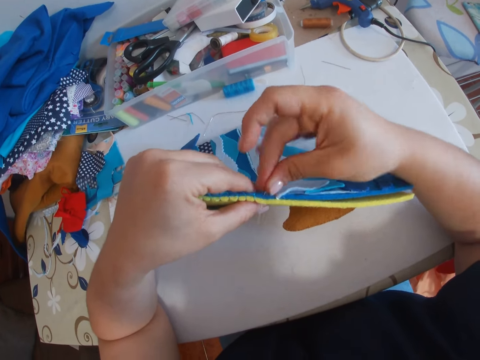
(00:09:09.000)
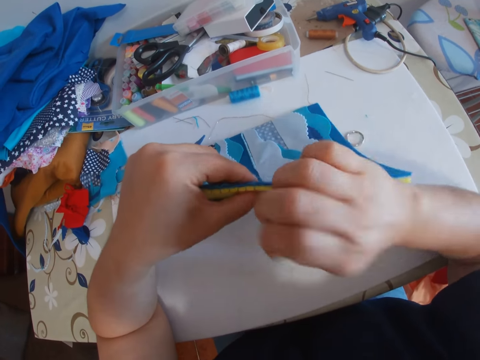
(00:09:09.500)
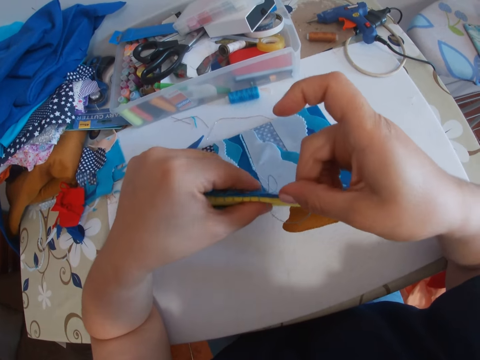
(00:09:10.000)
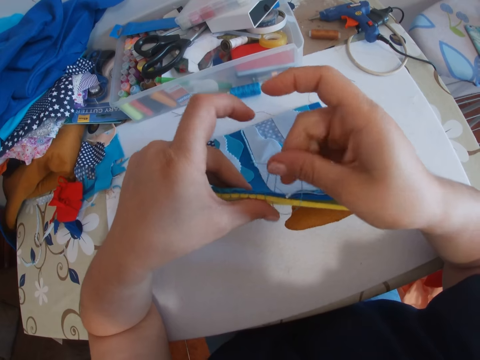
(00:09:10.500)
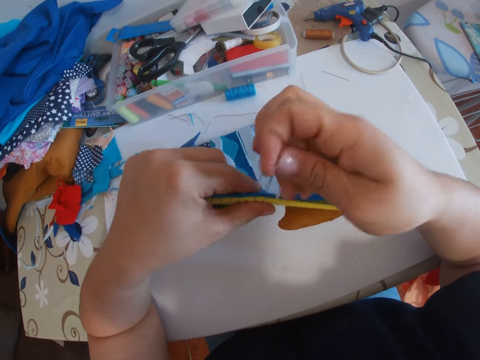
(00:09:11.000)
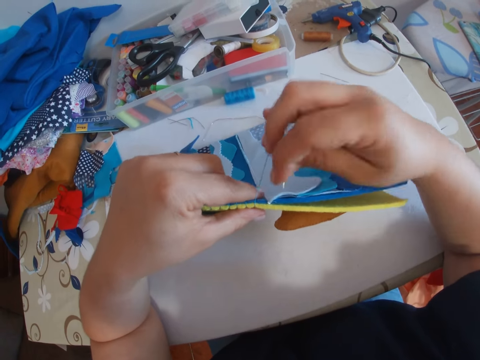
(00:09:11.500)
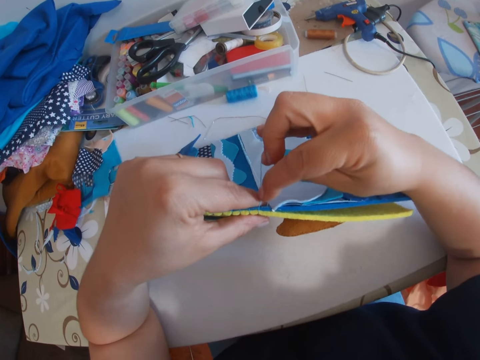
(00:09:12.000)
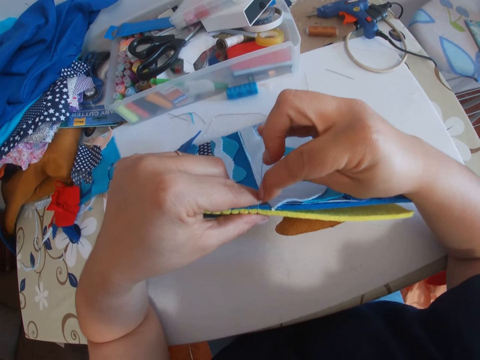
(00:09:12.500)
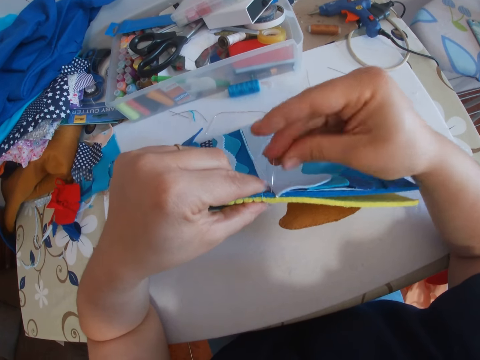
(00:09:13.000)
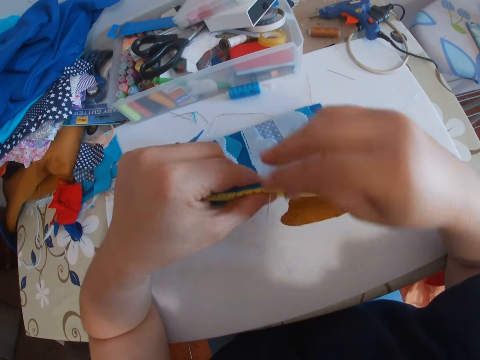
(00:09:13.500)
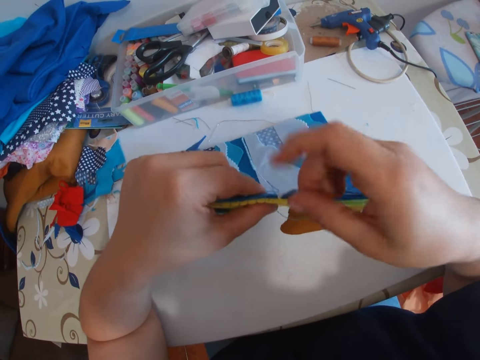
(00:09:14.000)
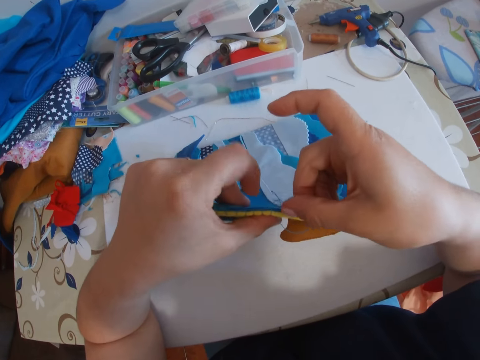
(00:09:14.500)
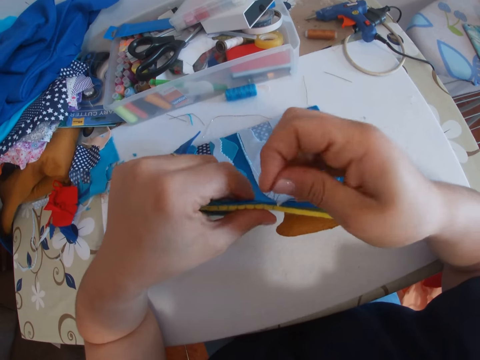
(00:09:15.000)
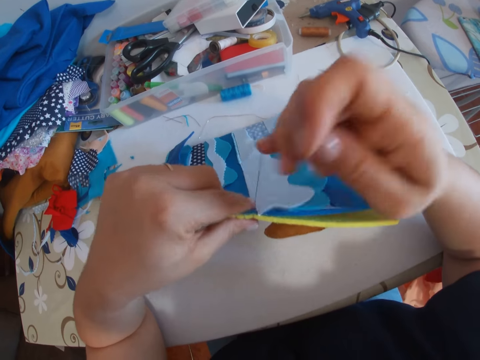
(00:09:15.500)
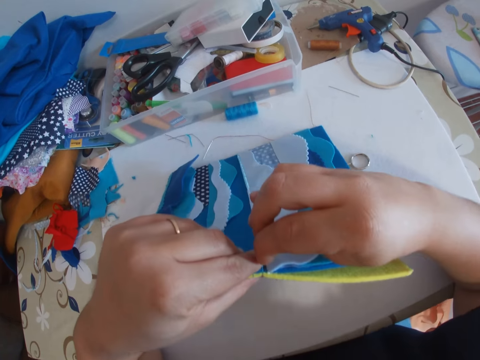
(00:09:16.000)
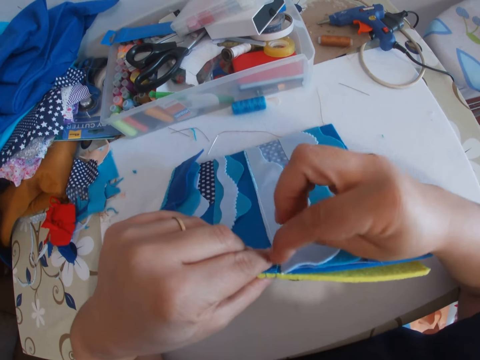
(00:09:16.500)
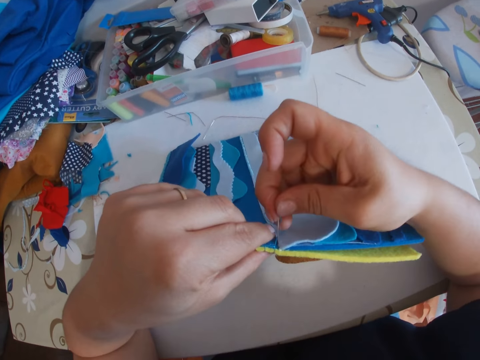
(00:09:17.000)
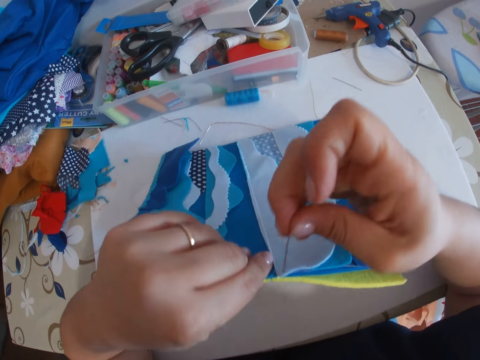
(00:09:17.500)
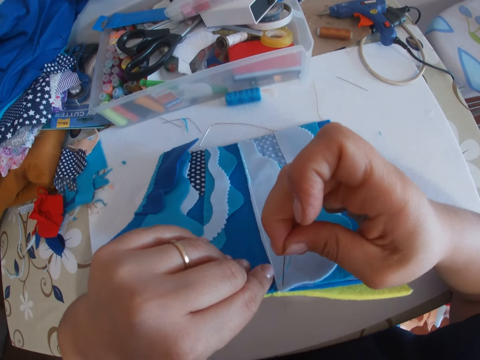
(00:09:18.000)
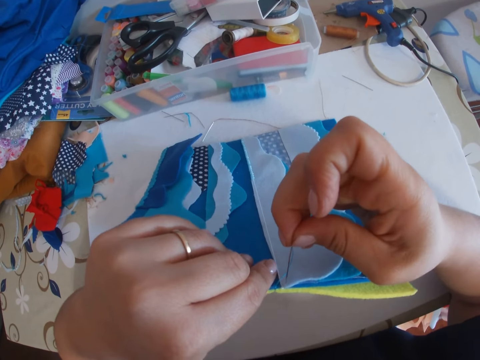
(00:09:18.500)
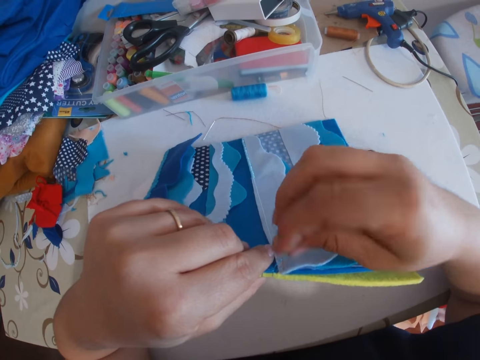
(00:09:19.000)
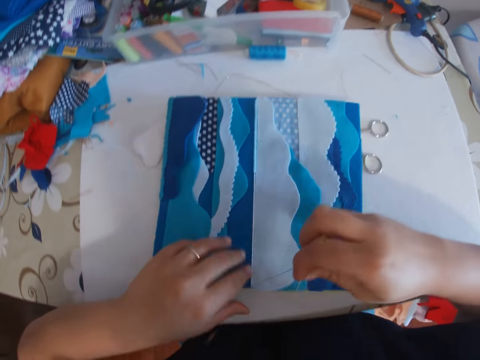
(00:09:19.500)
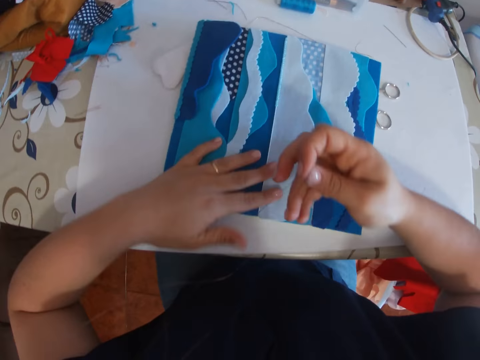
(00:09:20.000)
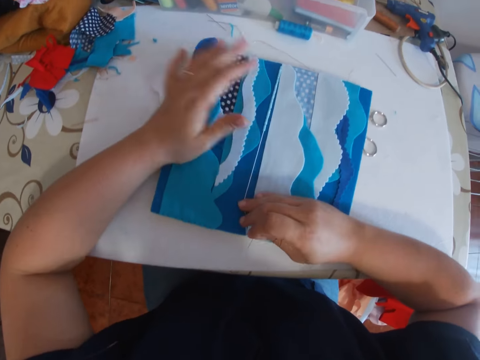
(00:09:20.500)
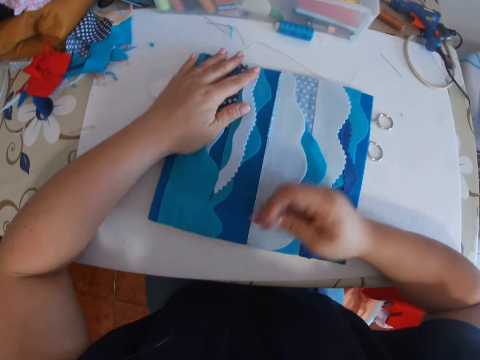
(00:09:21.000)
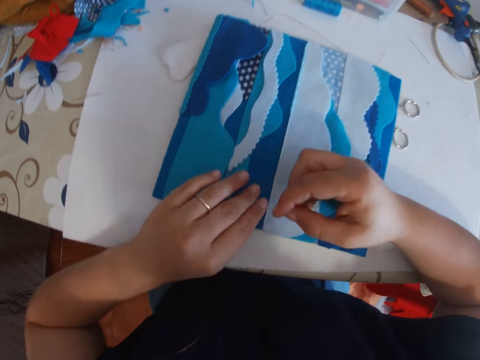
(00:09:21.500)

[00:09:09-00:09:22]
The camera wearer returns her left index finger to the cloth material. She drops the cloth material on the table. She pats the surface of the cloth material to the table with her left palm. She holds down the cloth material to the table with her right hand.

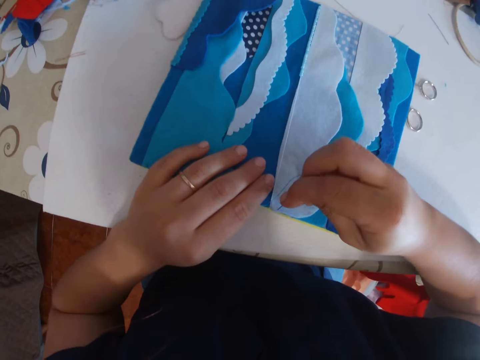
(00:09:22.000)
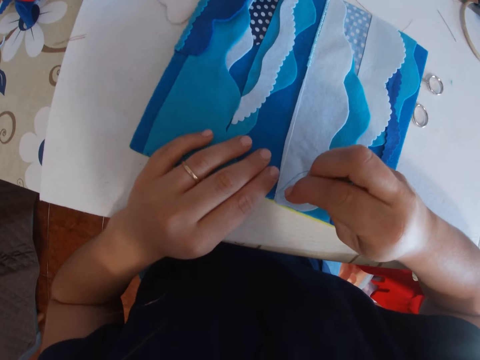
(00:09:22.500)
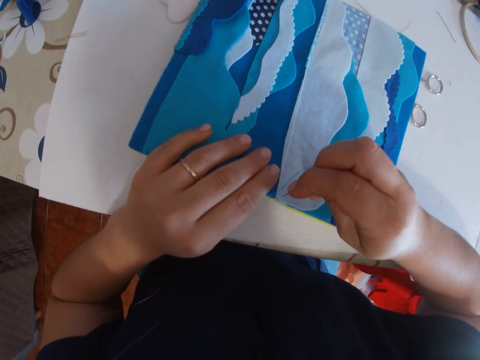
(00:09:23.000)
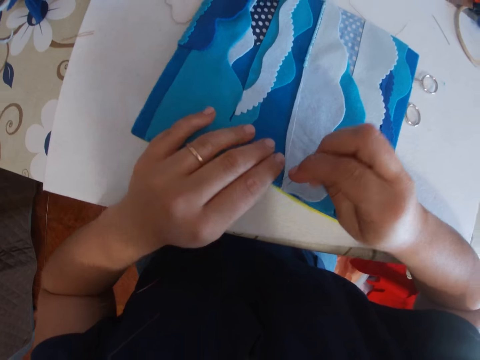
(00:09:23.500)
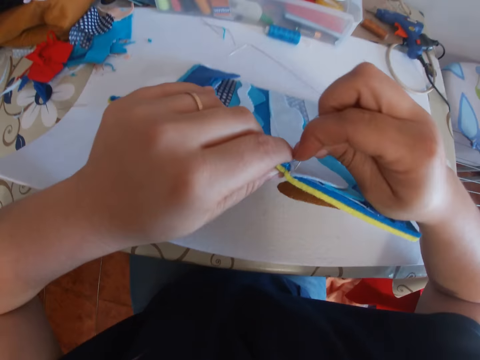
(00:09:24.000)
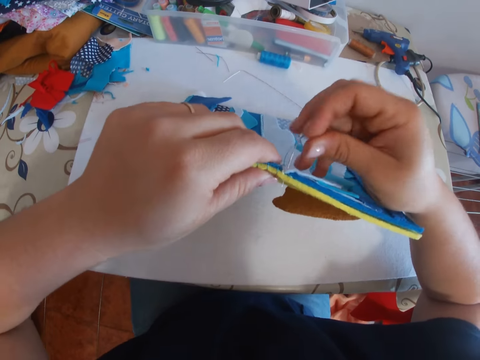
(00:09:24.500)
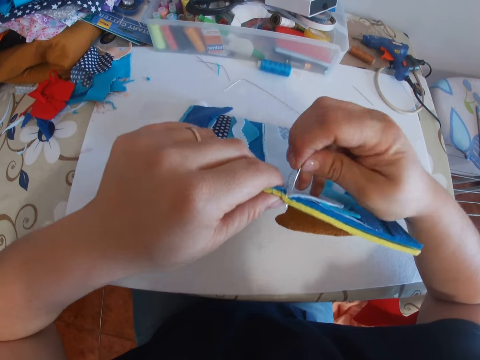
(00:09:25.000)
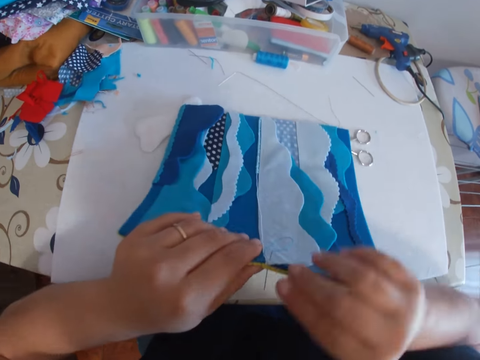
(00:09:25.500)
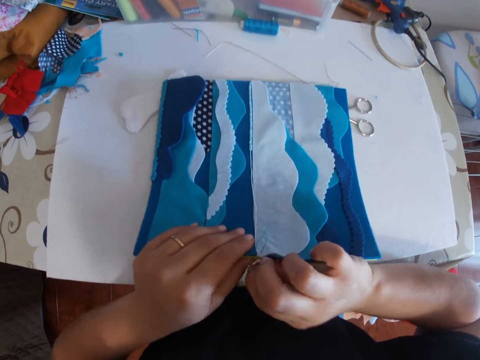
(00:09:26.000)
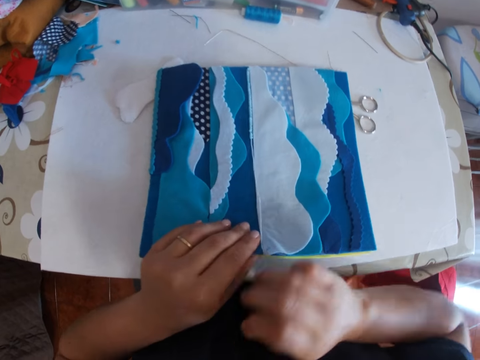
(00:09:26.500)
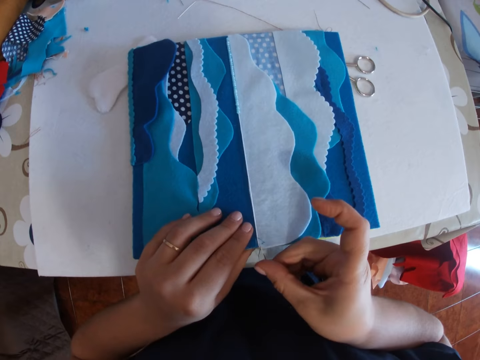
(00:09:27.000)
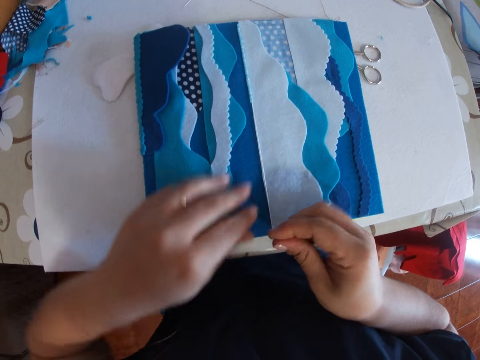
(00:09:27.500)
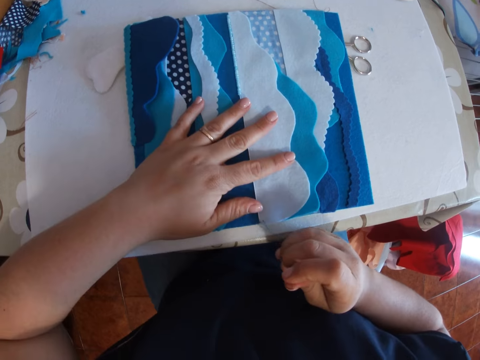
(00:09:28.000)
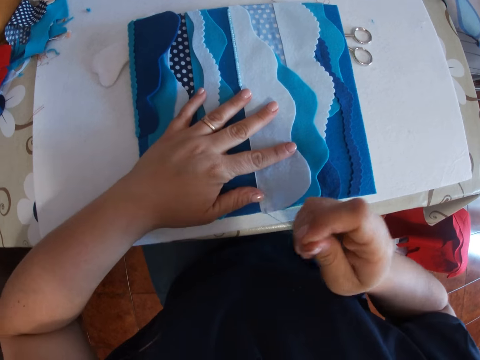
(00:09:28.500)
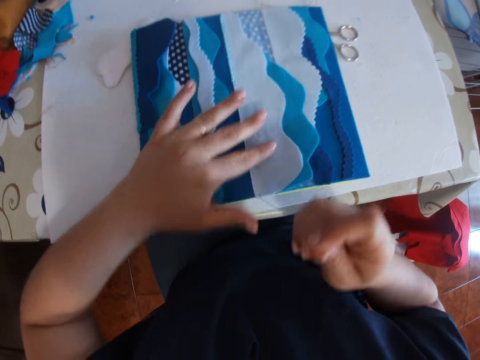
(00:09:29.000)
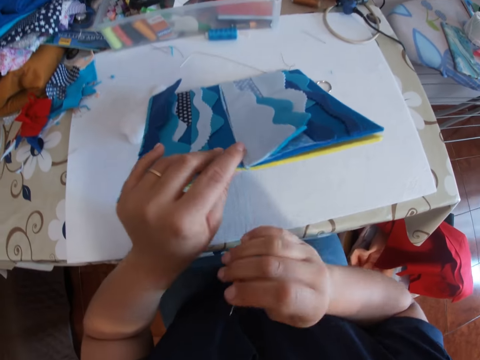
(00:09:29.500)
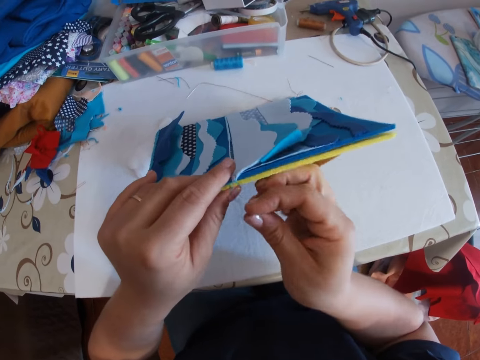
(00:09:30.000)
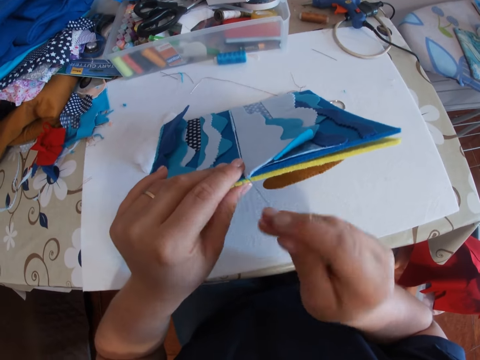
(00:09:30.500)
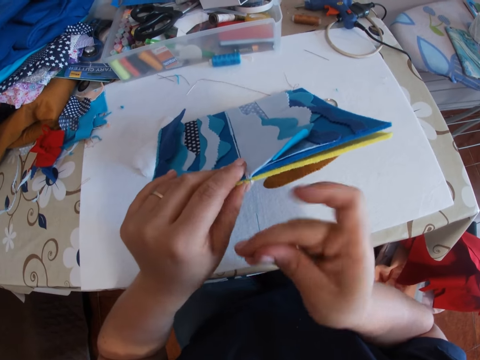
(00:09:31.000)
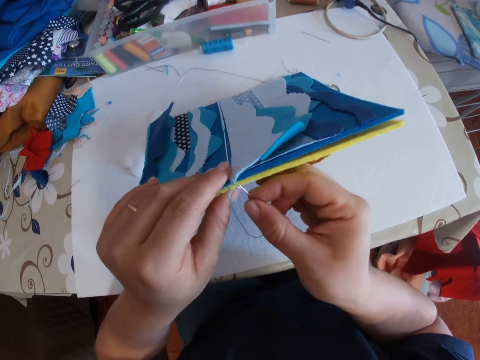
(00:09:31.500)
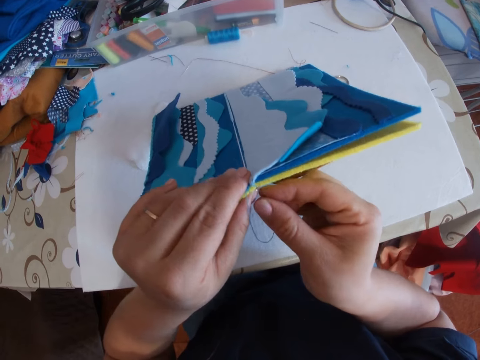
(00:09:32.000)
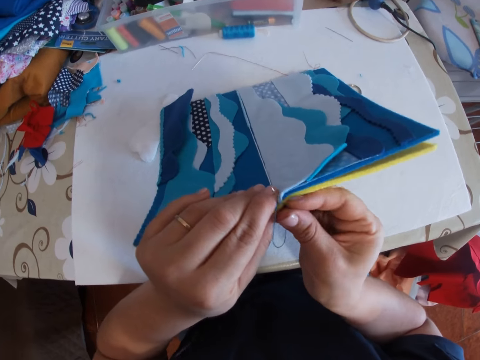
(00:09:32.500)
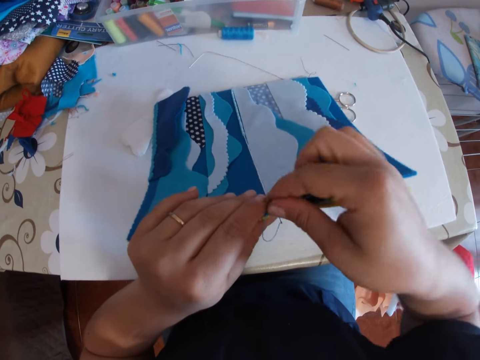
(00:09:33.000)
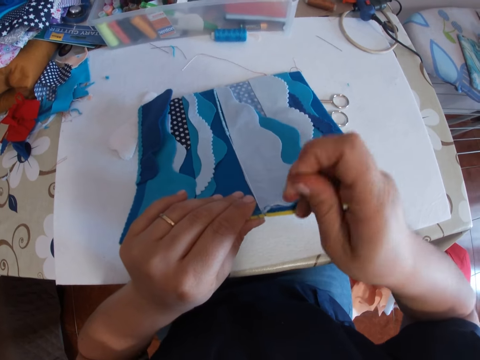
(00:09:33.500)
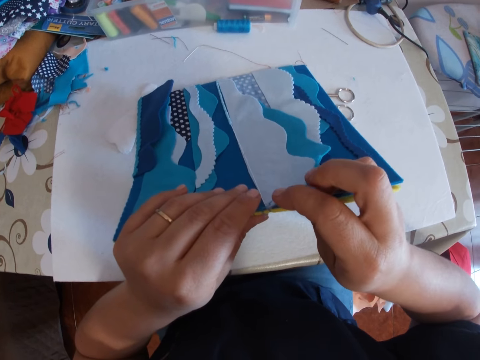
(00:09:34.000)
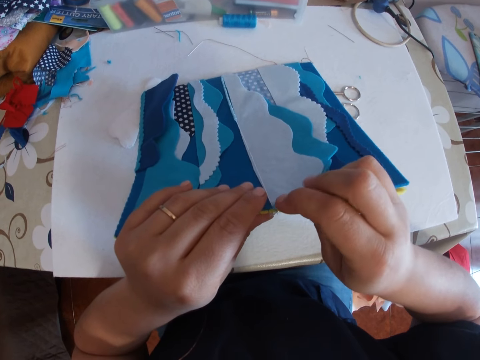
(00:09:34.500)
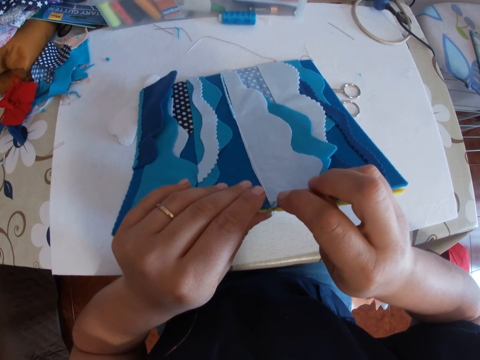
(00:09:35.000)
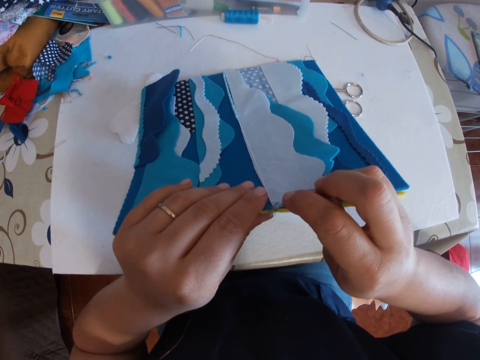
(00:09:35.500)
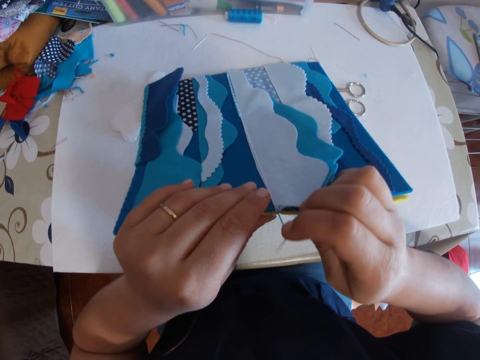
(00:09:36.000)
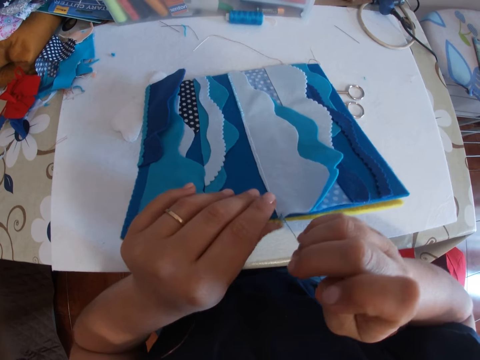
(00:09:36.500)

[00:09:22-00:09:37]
The camera wearer holds the edge of the cloth material in her left hand. She sews the cloth material with her right hand. She raises the cloth material from the table with her left hand. She tacks something. She lowers the cloth material with both hands. She stitches something. She holds down the cloth material to the table with her left hand. She pulls the thread. She raises the cloth material by its edge from the table with her left hand. She sews something.
